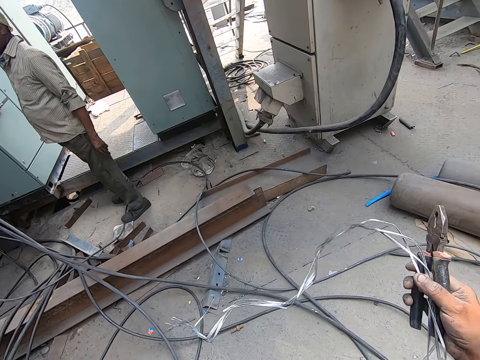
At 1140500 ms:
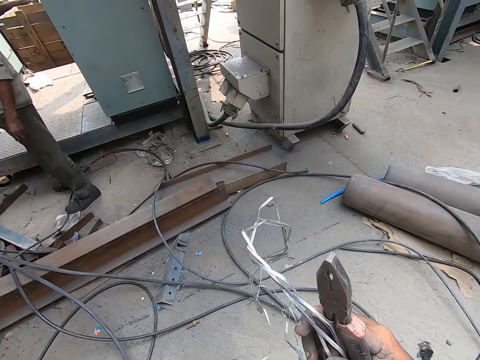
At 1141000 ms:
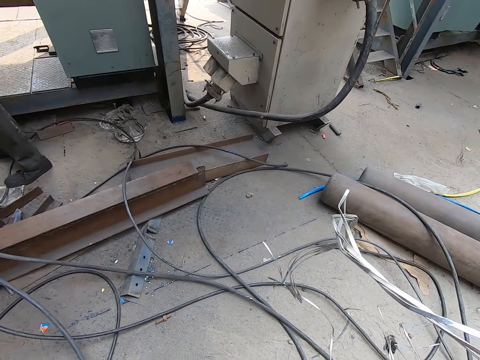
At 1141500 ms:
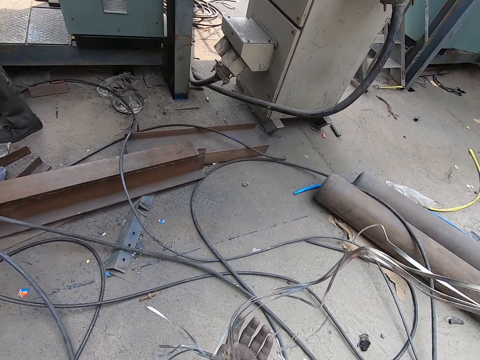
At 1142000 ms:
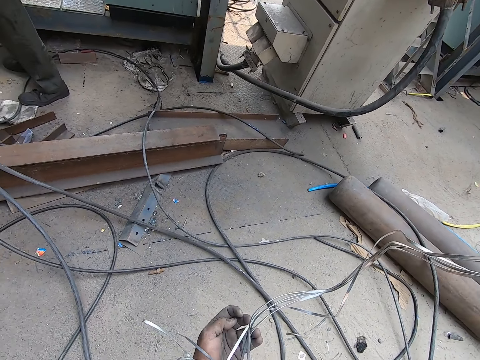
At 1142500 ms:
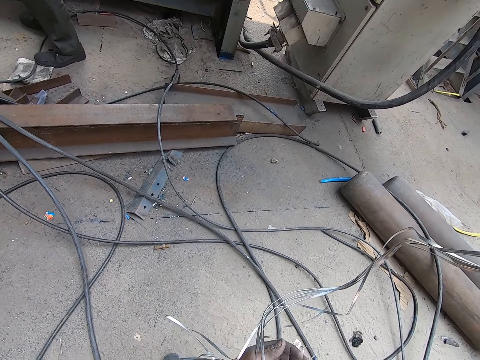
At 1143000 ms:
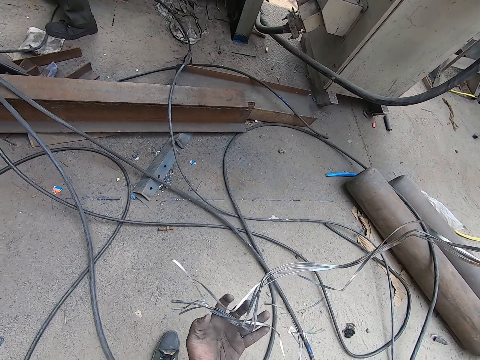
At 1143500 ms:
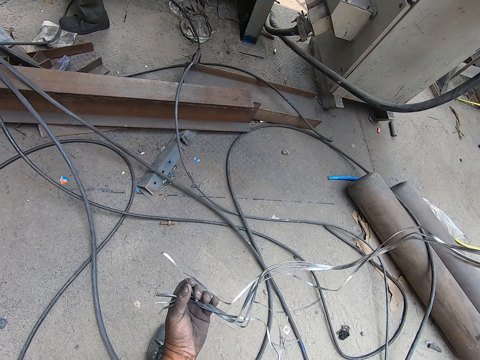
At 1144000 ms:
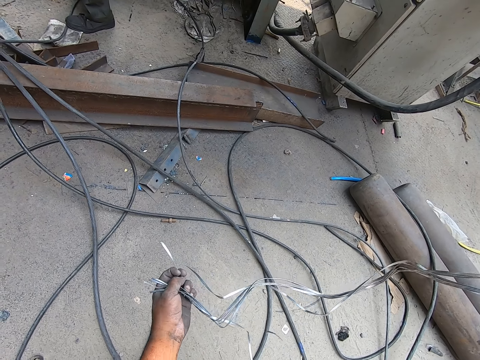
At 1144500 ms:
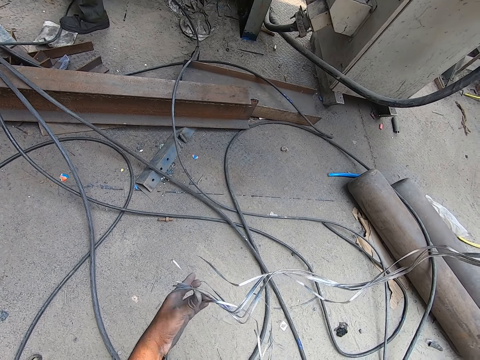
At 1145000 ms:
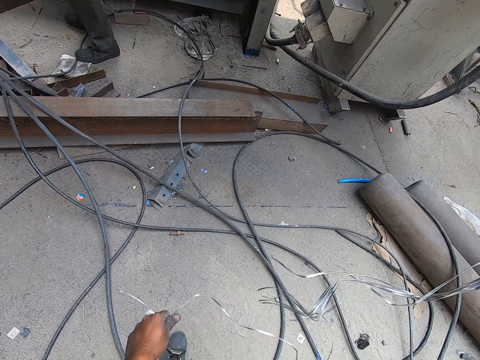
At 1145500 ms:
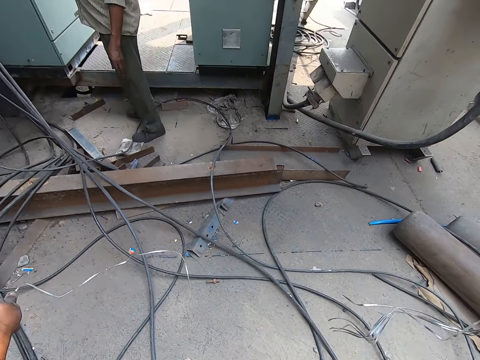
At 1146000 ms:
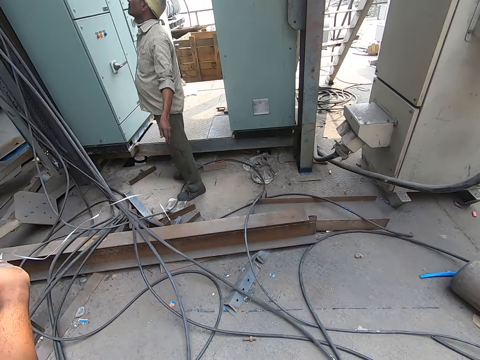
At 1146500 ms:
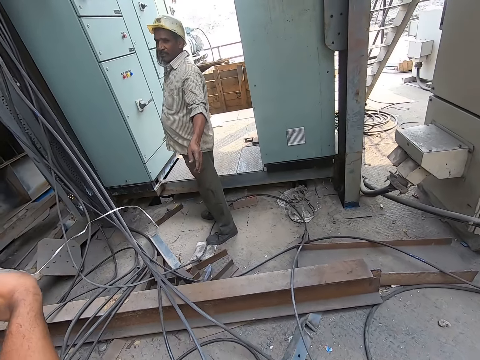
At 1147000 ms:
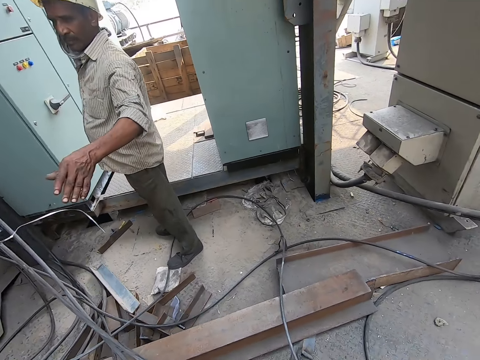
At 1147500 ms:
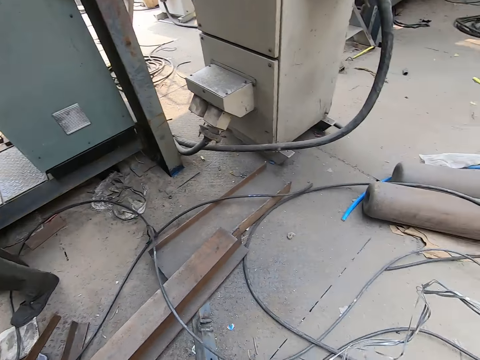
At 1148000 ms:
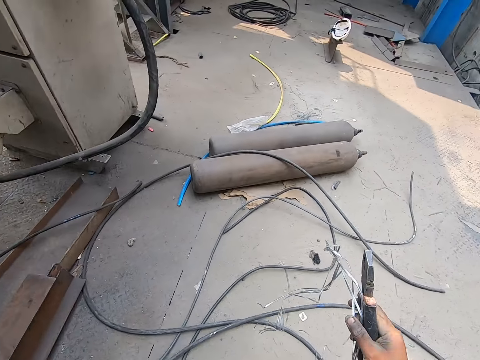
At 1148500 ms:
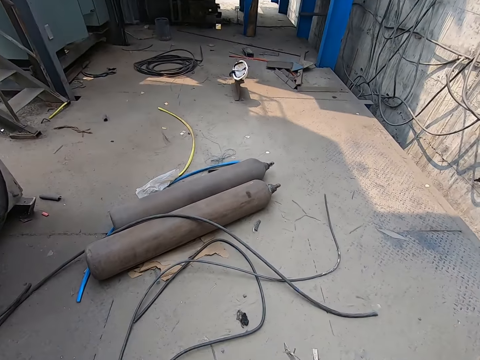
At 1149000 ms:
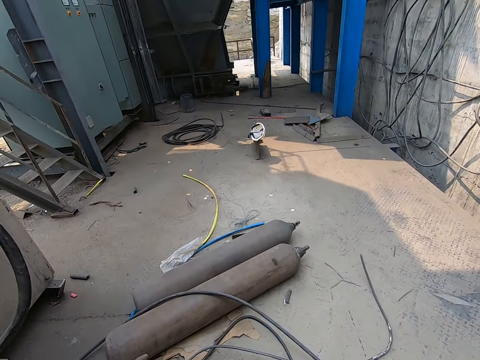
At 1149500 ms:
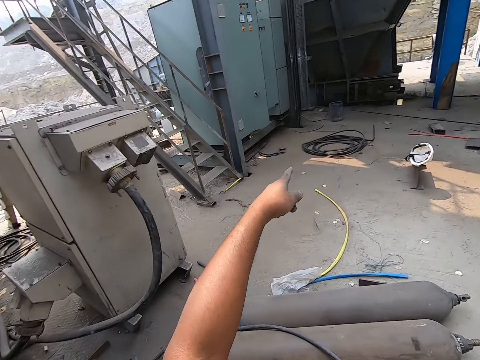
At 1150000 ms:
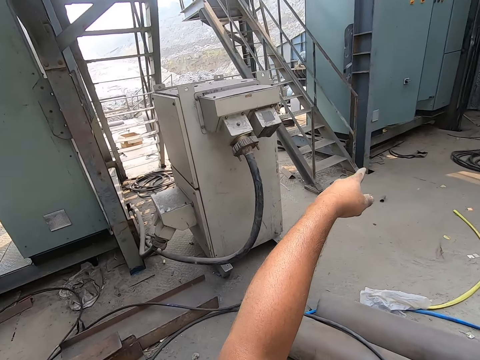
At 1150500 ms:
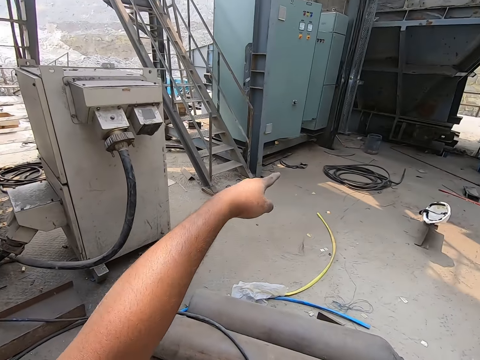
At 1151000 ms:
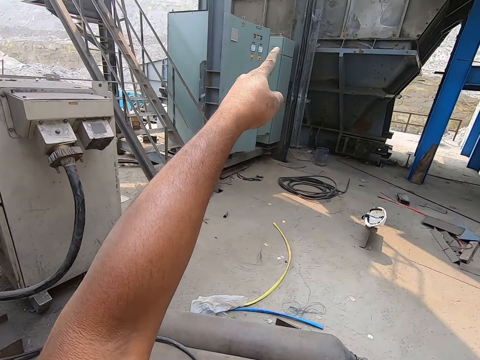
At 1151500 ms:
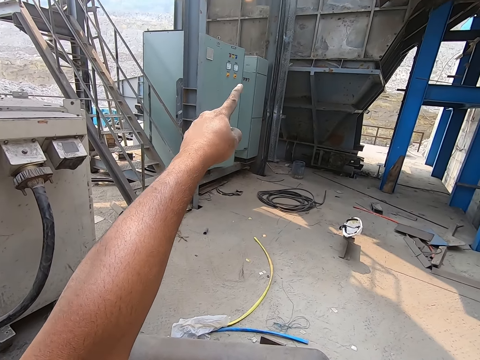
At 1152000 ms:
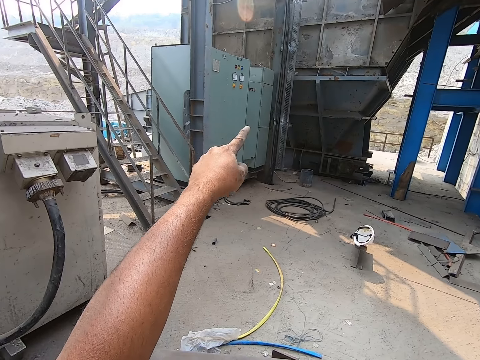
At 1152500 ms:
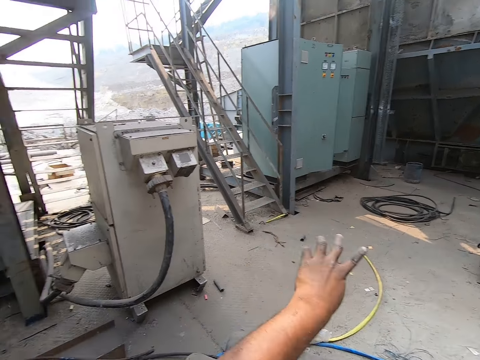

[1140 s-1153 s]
The camera wearer talks with a man. He holds the wire. The man holds the bunch of aluminium wire with his hands. The camera wearer adjusts the wire. He takes out an aluminium wire from the bunch of aluminium wires in his right hand with his left hand. He interacts with the man. He passes the aluminium wire in his left hand to the man's left hand. He looks around the room, talks with the man and gestures out with his hand.

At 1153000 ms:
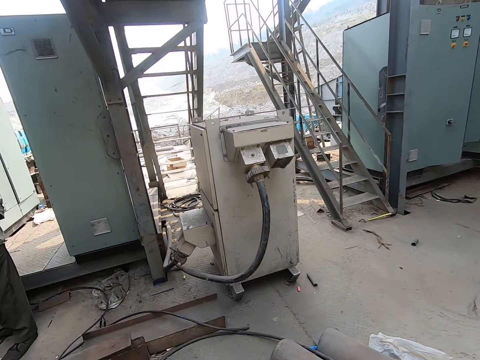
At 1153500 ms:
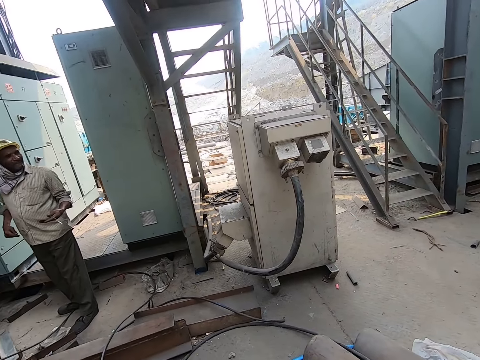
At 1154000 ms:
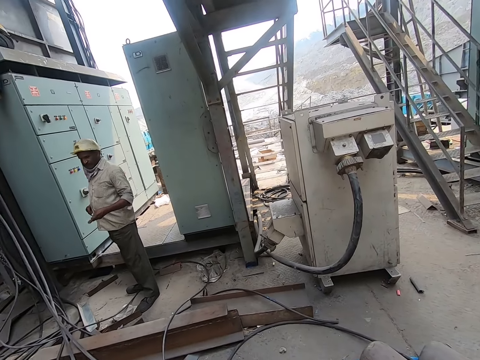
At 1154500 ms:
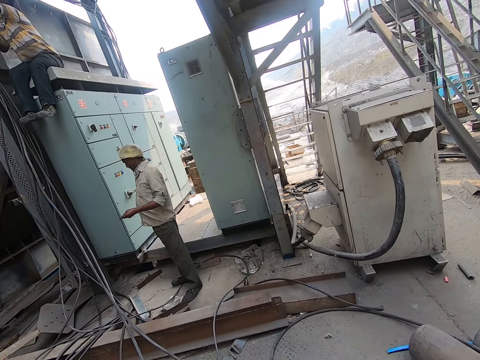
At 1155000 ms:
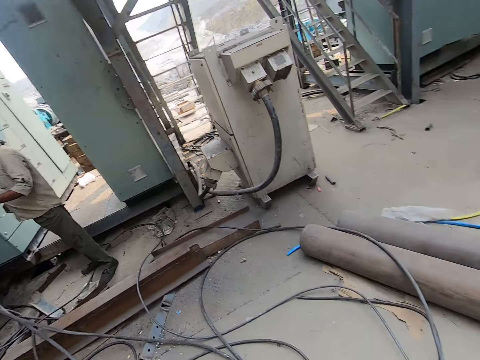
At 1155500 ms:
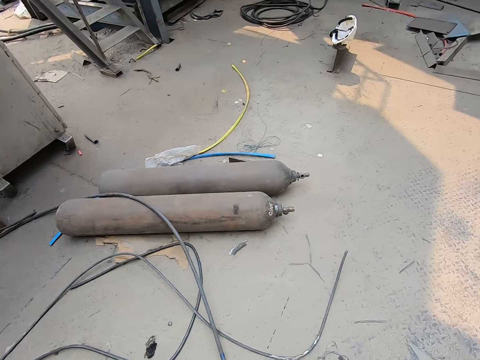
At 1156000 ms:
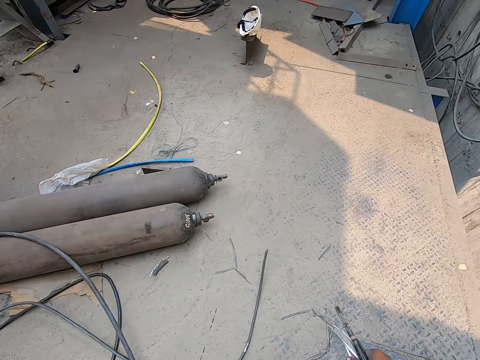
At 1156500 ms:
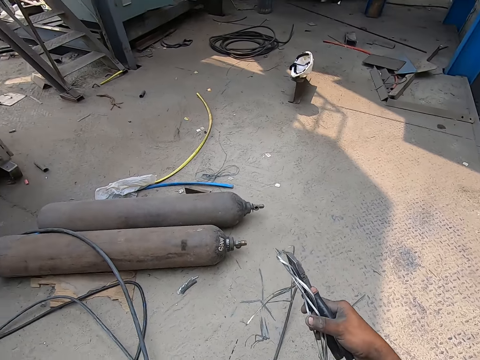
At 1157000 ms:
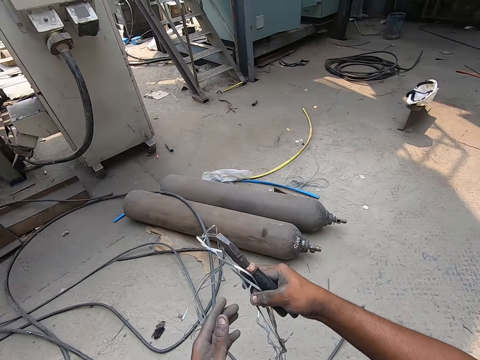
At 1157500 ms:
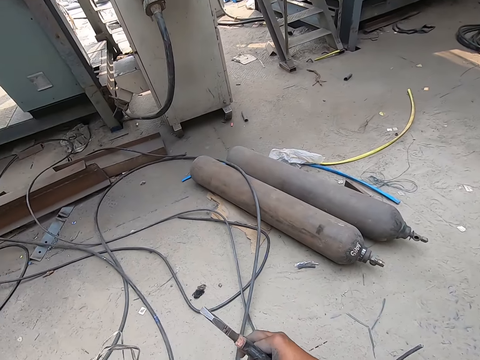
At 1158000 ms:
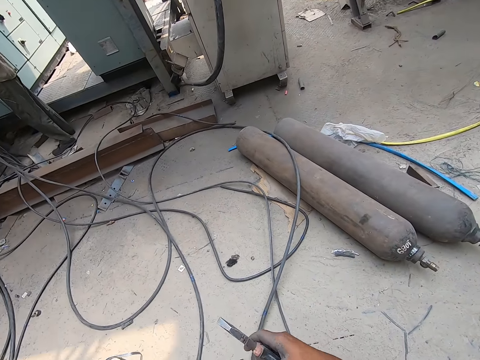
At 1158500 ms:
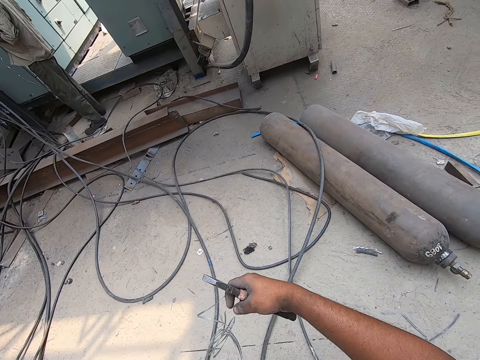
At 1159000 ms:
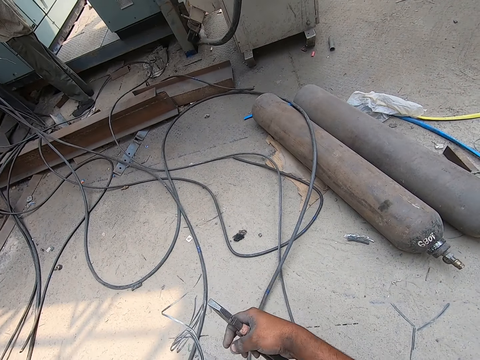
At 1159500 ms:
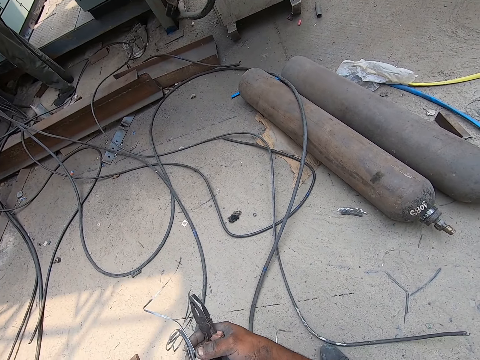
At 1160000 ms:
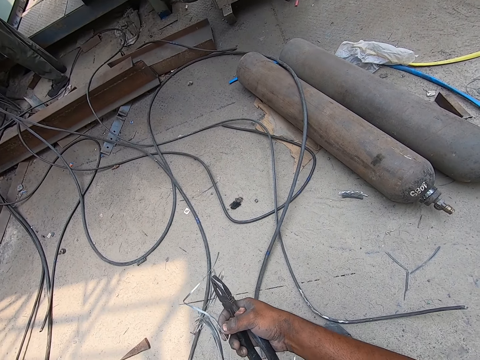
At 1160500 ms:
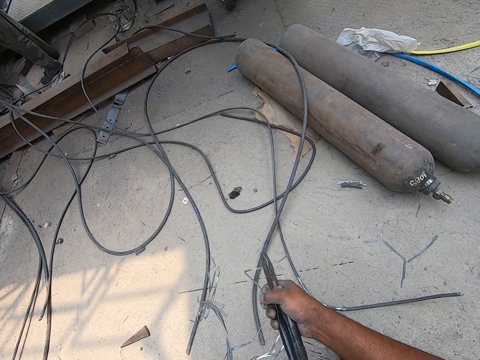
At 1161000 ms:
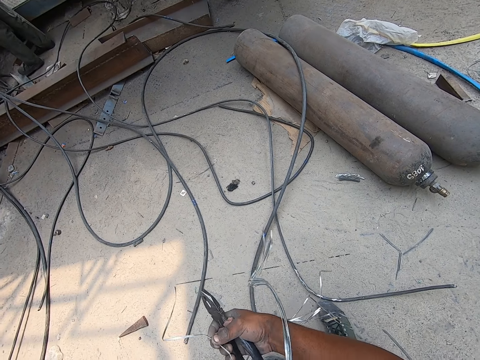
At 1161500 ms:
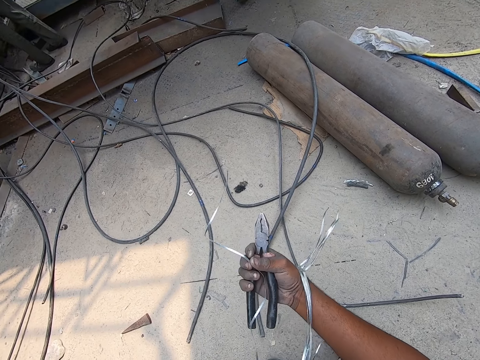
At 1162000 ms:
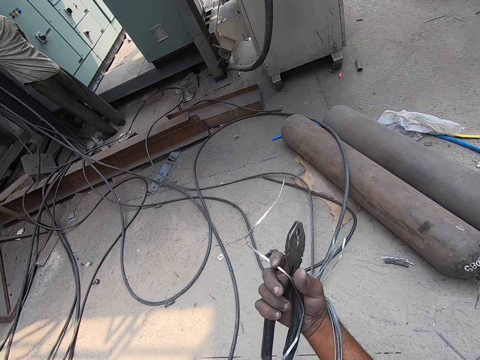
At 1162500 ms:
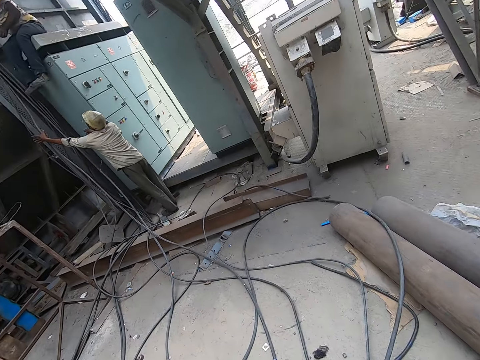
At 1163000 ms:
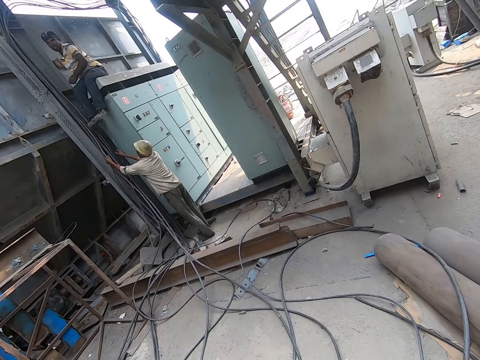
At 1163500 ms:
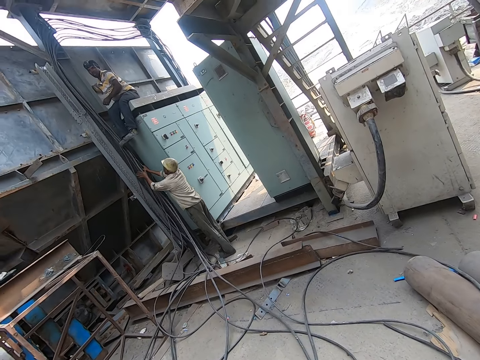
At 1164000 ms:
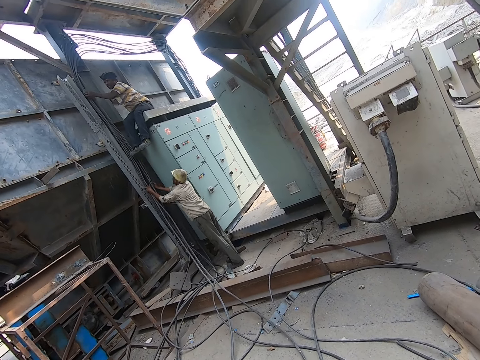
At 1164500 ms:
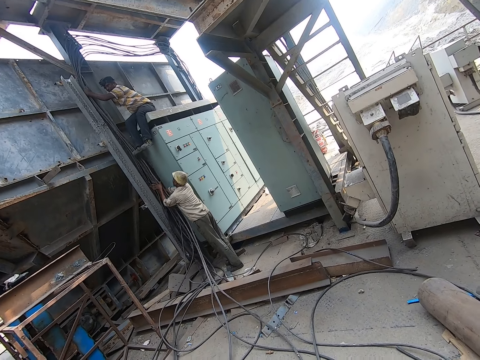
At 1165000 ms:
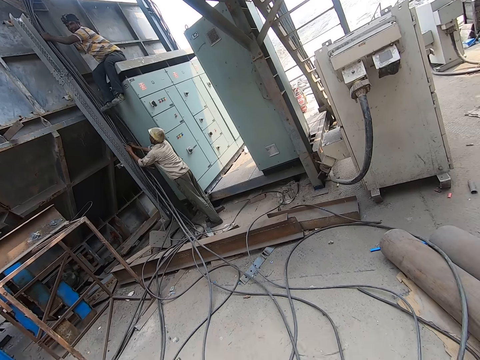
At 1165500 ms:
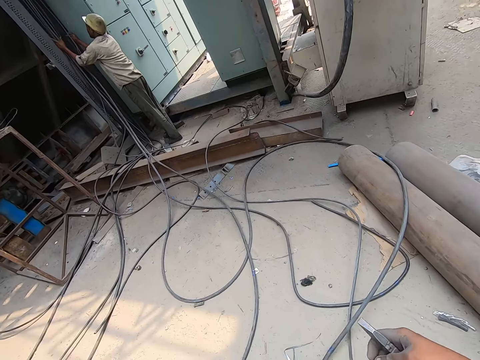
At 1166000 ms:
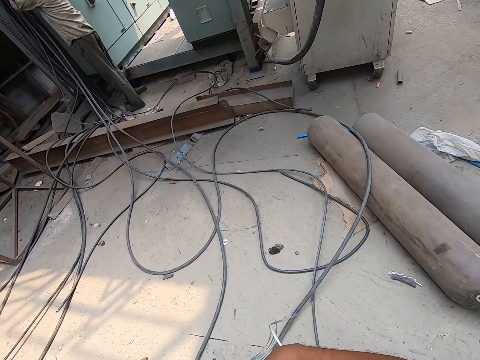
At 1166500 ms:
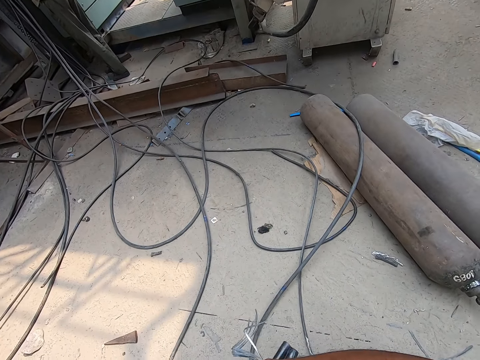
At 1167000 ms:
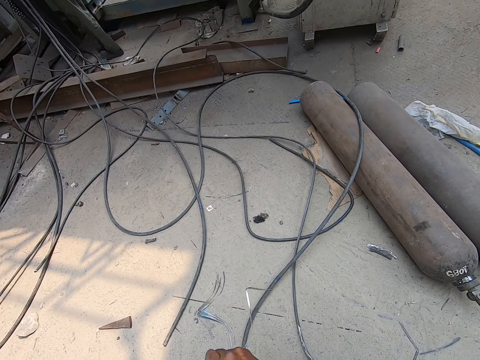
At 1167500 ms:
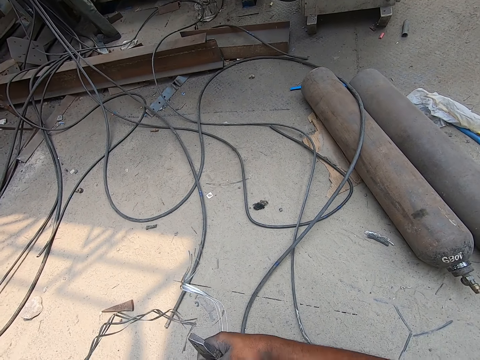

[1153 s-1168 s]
The camera wearer talks with a man. He looks around the garage. He passes the bunch of aluminium wires from his right hand to his left hand. He holds the wire. He untangles an aluminium wire from the bunch of aluminium wires in his left hand with his right hand. The man holds a bunch of cables beside a metal beam with his hands. The camera wearer interacts with the man and another man. The first man talks with the camera wearer. The other man holds the bunch of cables beside the metal beam with his left hand.
